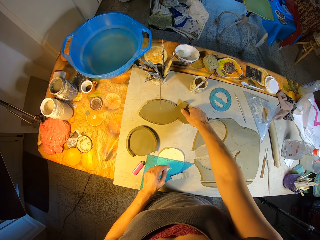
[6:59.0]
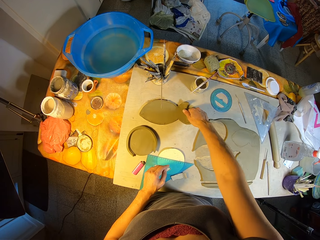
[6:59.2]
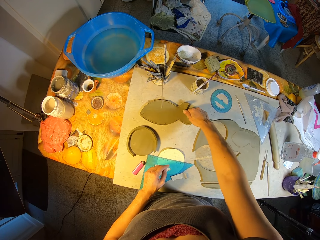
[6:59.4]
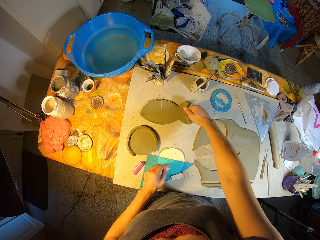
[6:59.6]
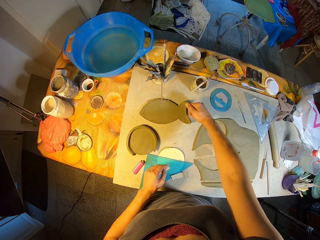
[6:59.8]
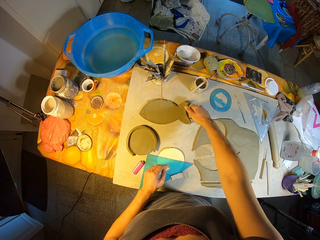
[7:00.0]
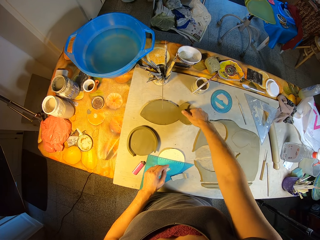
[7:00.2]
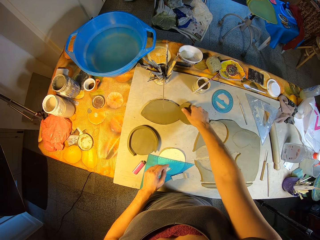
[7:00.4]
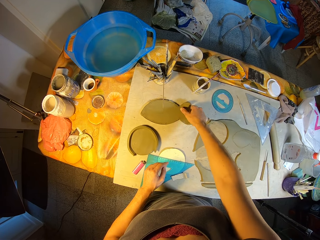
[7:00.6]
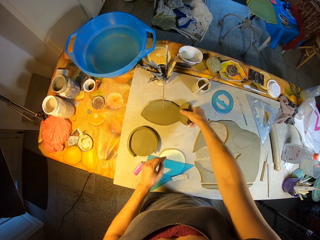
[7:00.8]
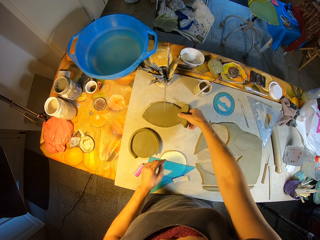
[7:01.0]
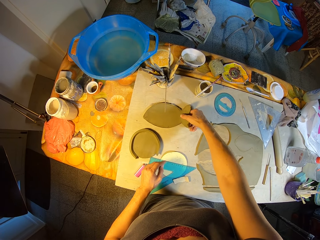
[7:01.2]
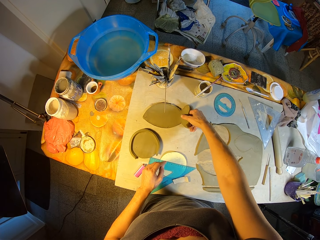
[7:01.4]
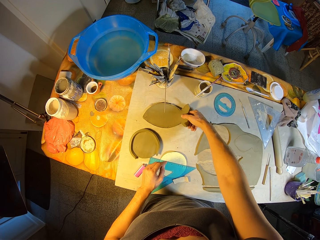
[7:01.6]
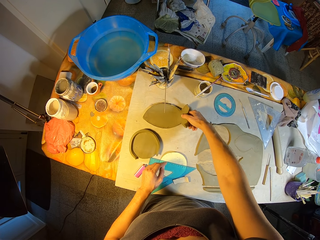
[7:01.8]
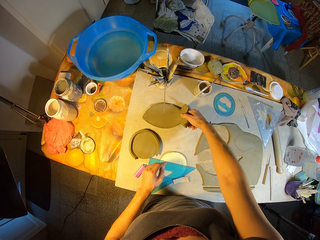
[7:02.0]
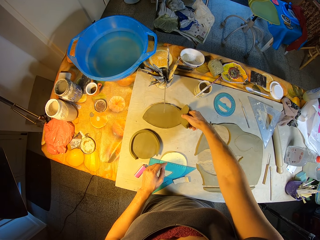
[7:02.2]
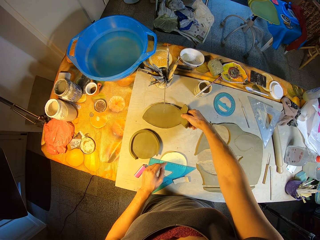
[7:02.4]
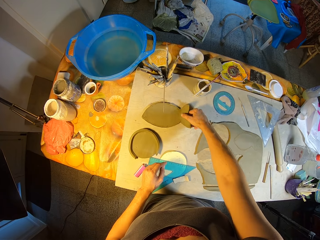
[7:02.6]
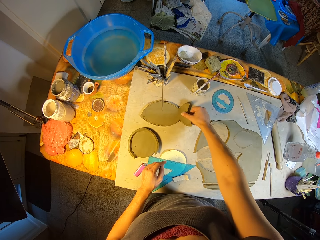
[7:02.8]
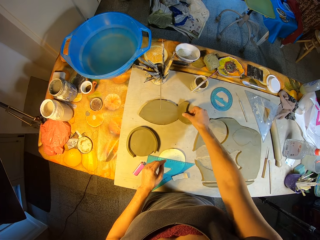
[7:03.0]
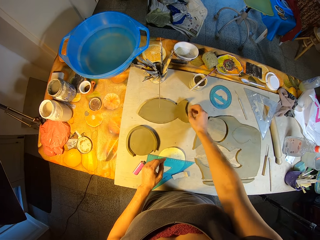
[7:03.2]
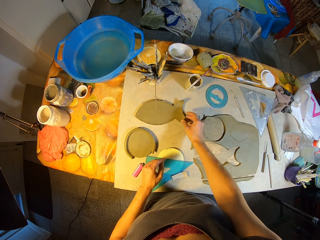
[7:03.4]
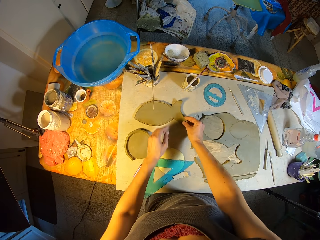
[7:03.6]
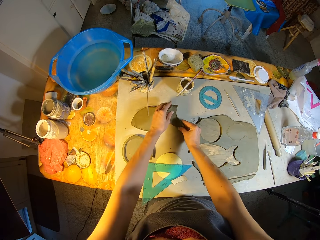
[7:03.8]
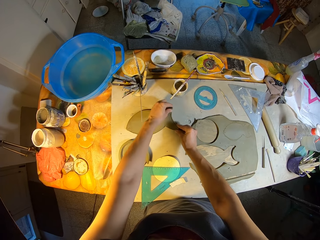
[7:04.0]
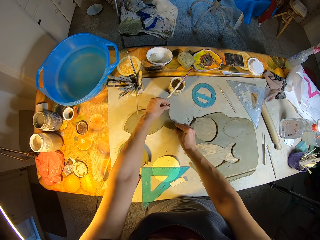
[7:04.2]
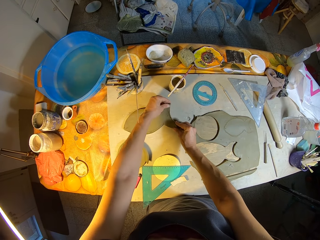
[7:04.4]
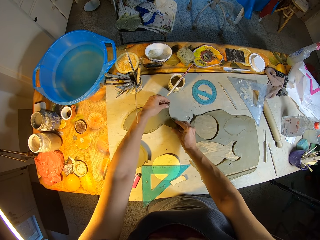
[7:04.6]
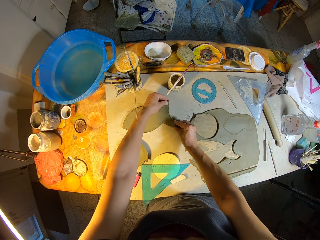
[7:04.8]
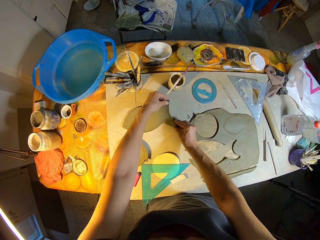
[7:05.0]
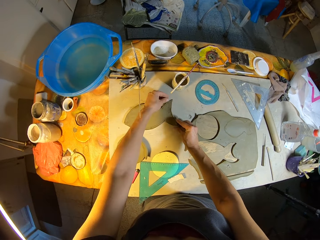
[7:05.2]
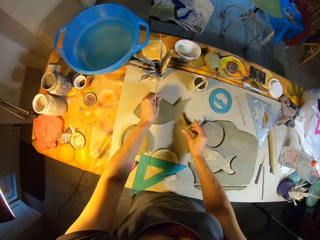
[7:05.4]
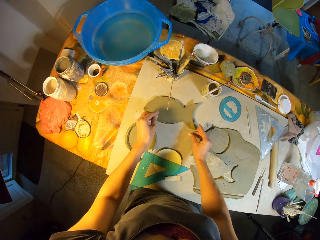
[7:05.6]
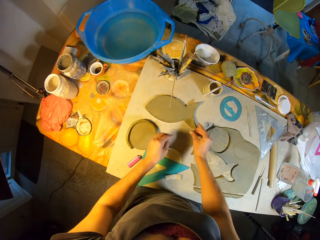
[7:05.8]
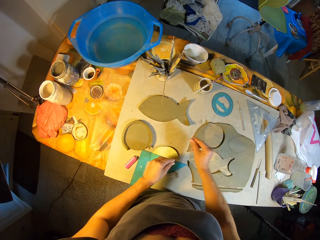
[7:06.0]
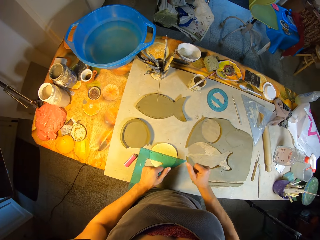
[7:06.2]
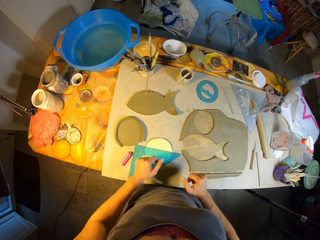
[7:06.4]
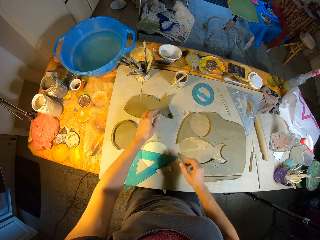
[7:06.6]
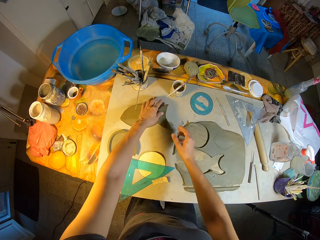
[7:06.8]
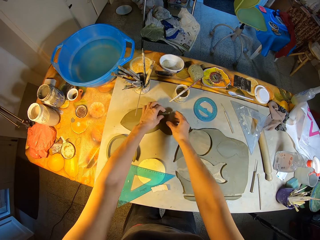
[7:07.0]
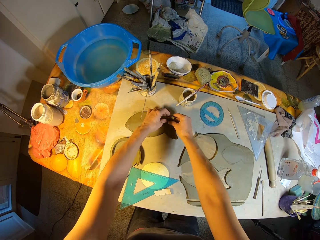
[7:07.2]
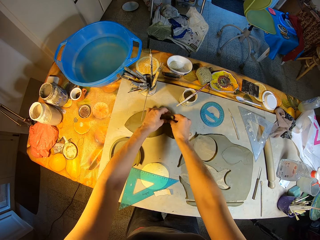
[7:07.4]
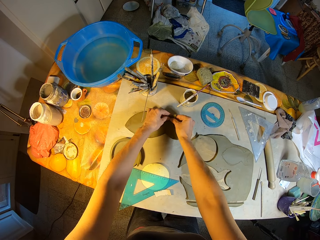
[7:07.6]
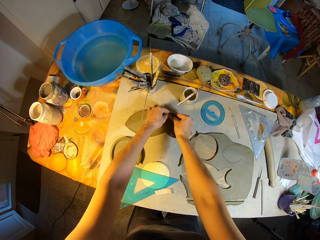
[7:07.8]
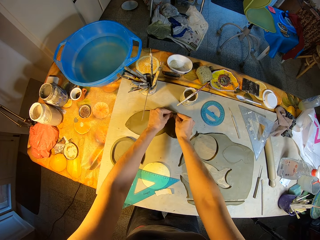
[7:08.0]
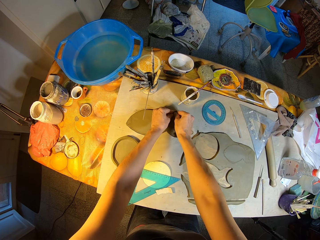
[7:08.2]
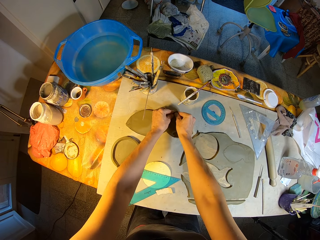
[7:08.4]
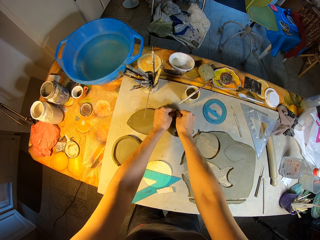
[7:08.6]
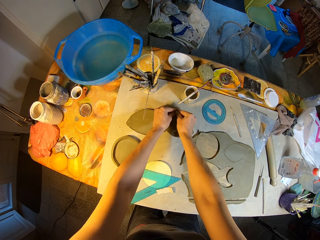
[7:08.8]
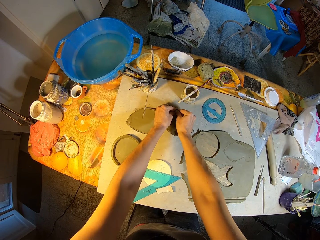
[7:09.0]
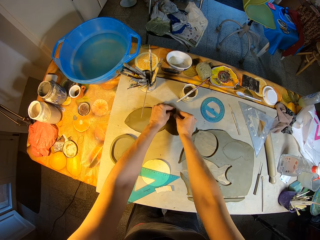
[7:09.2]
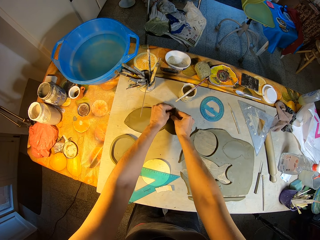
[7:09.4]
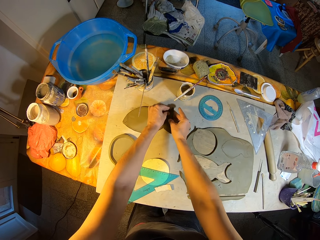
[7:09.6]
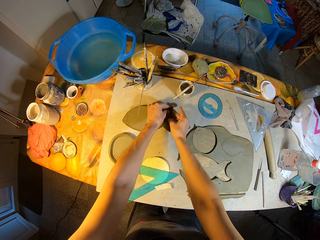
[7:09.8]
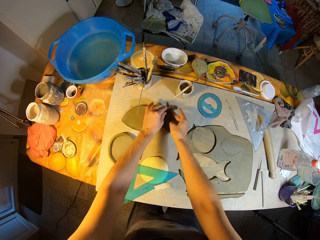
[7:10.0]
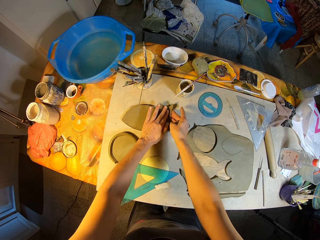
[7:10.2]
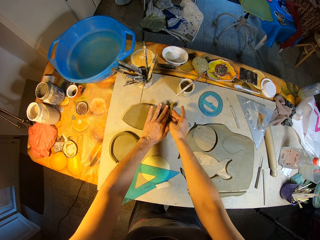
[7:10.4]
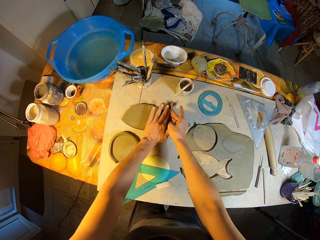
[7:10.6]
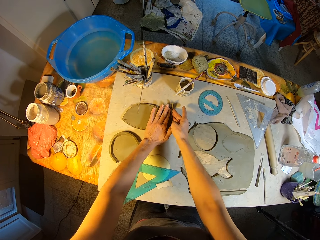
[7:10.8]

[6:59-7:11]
The camera wearer moves their hands. They mold the clay on the table.

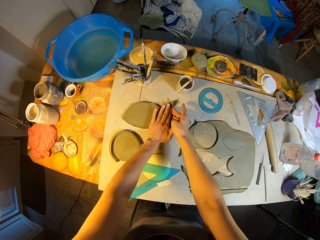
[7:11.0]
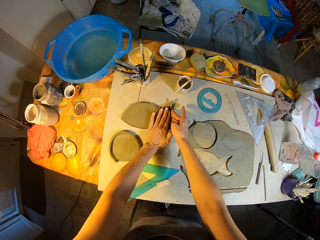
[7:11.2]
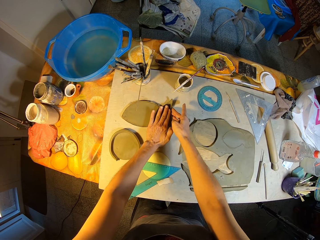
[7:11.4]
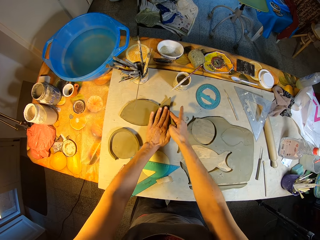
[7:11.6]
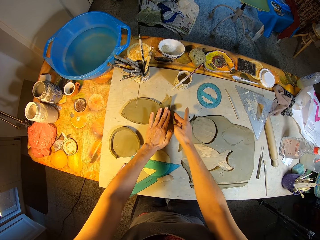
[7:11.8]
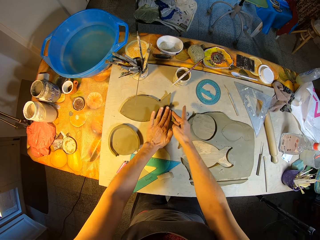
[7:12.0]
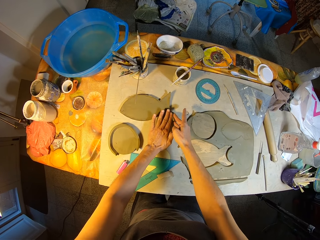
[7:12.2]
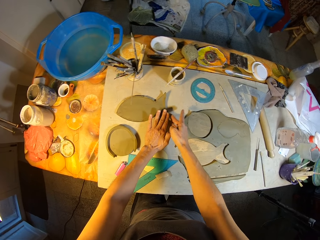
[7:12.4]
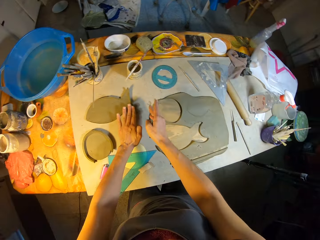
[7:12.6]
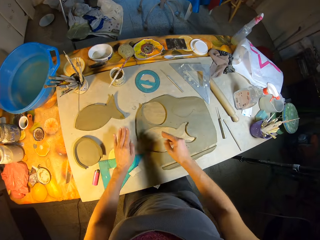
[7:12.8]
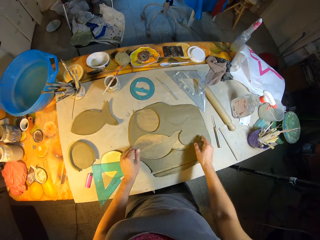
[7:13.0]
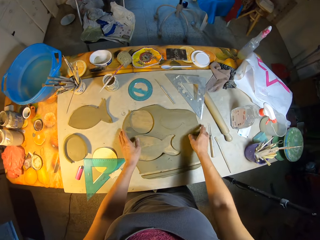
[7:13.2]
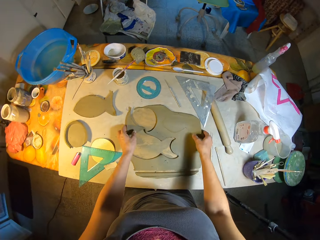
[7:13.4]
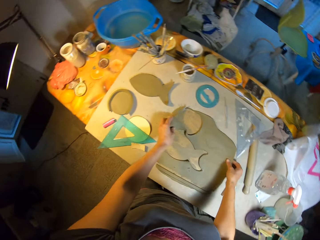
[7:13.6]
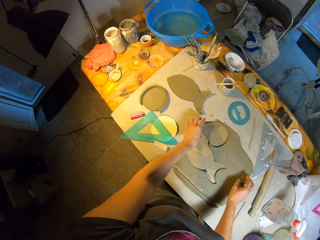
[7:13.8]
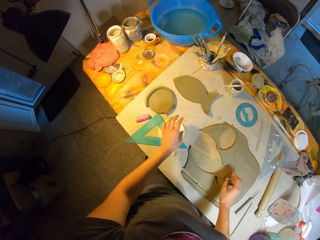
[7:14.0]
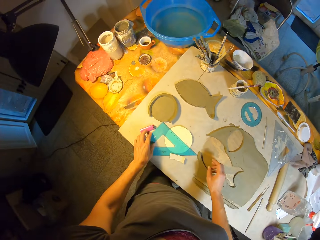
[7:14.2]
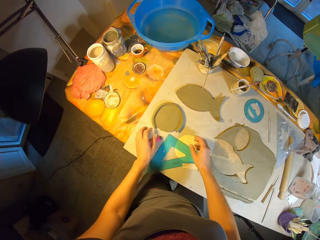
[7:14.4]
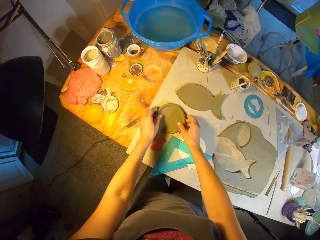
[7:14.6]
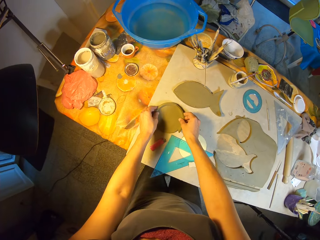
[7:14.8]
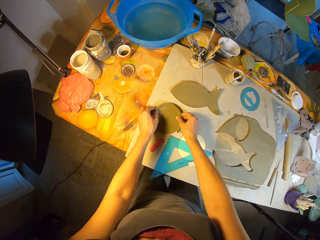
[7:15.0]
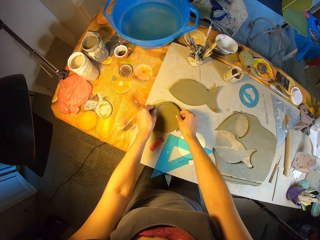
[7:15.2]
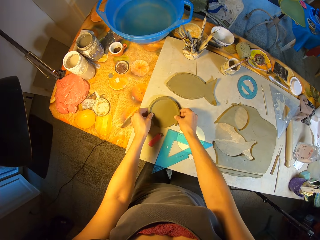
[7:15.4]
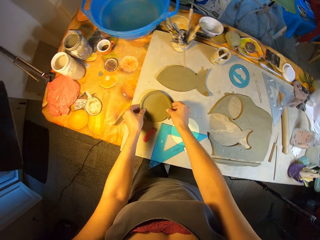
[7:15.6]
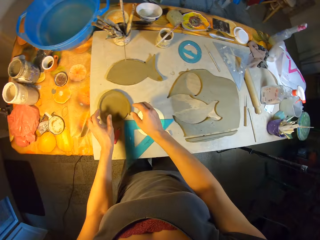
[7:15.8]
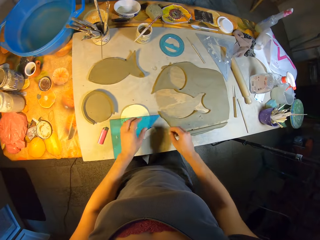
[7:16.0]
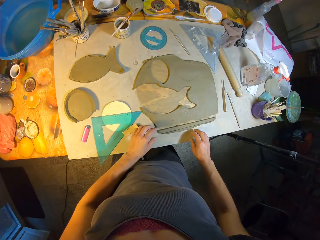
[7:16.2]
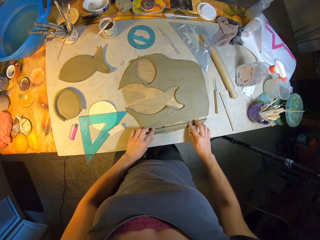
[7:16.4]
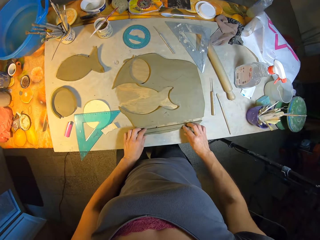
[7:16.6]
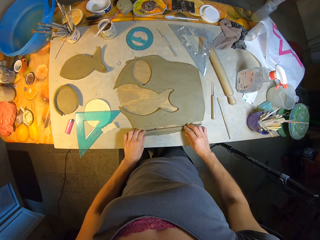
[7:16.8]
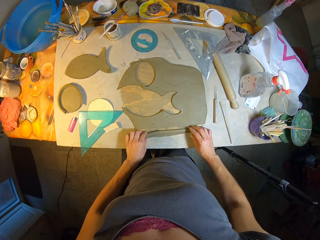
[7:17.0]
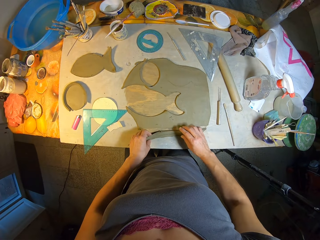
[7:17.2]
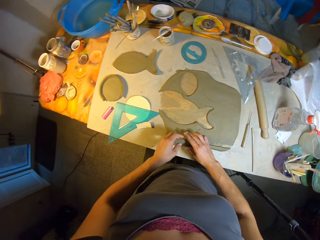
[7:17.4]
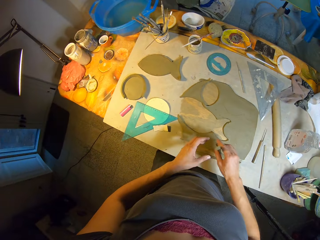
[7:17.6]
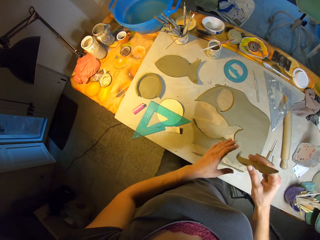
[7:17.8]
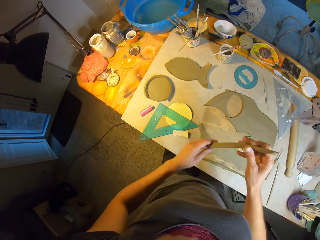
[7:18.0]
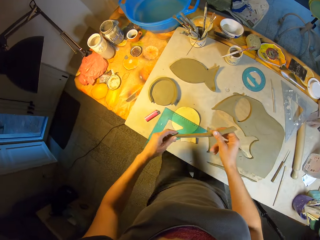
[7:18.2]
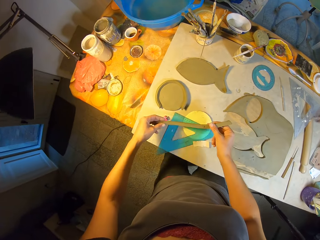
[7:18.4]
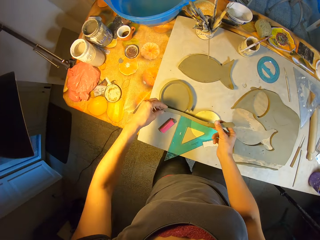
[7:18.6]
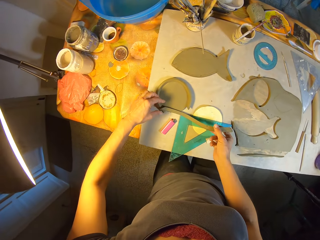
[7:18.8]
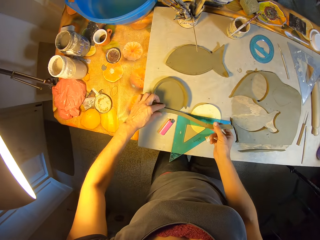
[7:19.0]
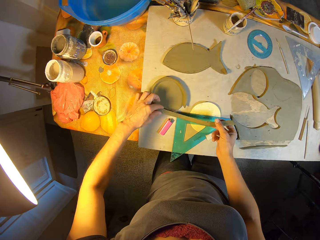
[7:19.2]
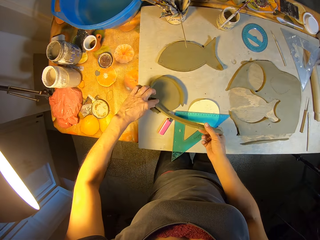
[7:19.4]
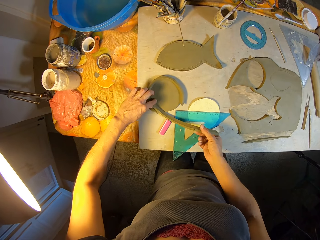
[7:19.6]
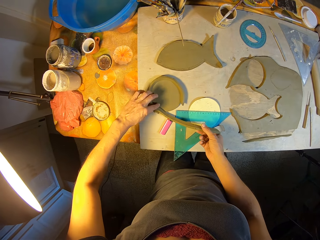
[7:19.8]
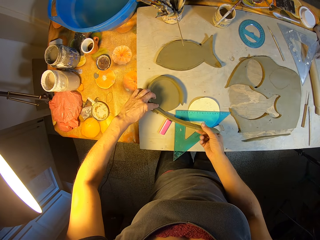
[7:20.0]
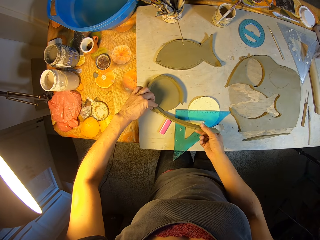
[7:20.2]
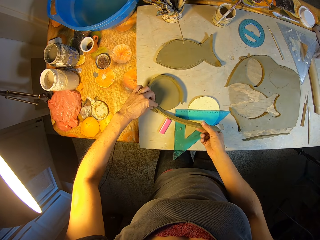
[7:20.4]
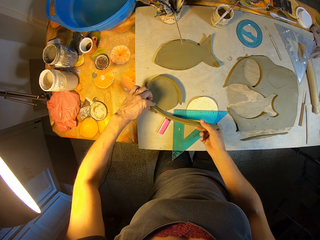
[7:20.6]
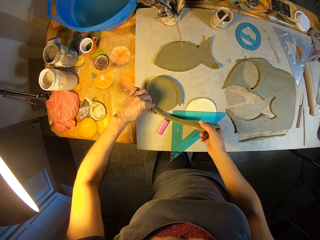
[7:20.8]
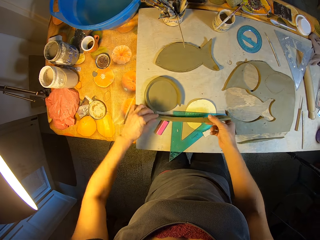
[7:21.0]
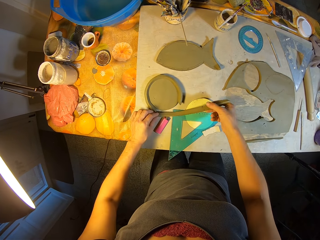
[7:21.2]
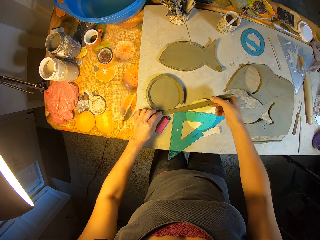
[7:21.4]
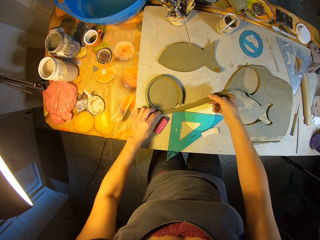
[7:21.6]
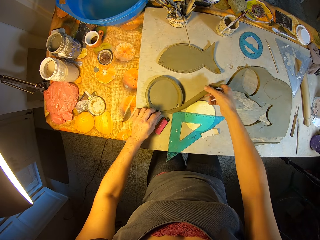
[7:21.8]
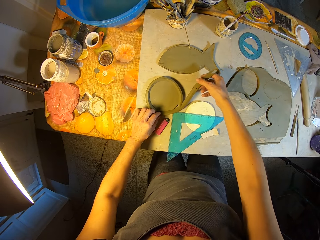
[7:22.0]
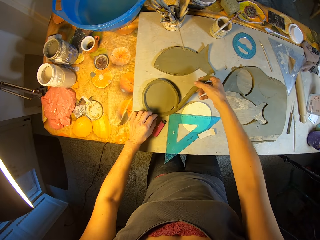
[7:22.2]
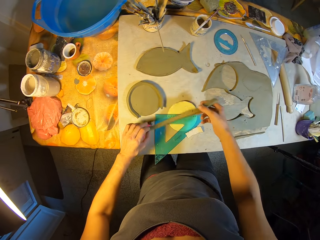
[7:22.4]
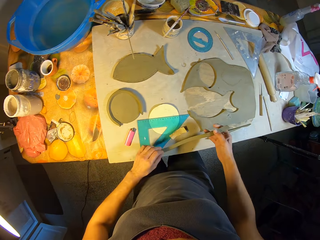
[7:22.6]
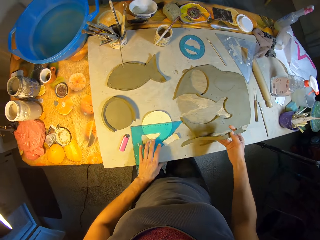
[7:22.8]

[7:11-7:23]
The camera wearer moves the clay on the table. She touches the slab of clay on the work table with both hands. She molds the clay on the table. She touches a round shaped clay on the work table with both hands. She picks a strip of clay from the work table with both hands. She arranges the strip of clay on the round shaped clay on the worktable with both hands.
